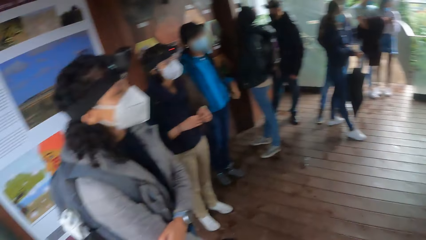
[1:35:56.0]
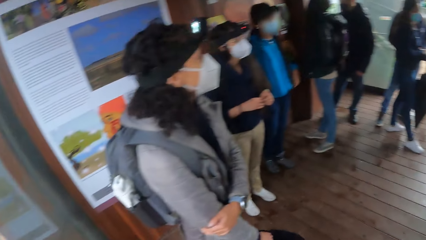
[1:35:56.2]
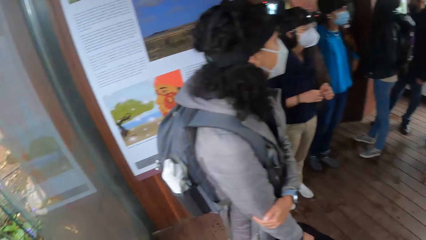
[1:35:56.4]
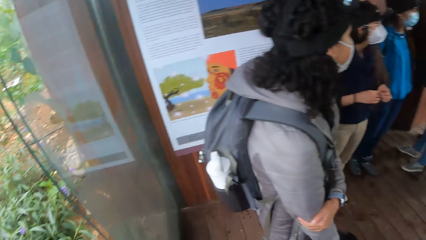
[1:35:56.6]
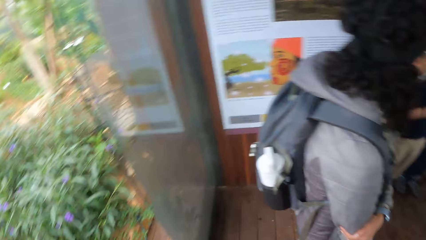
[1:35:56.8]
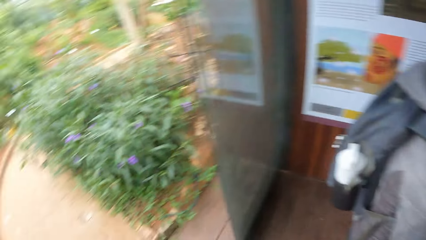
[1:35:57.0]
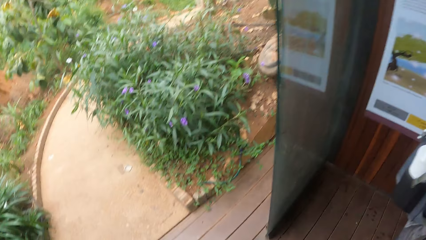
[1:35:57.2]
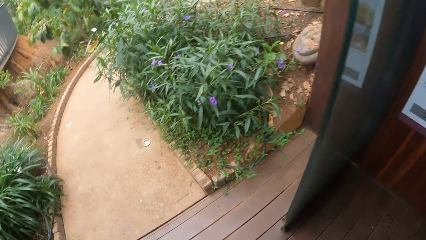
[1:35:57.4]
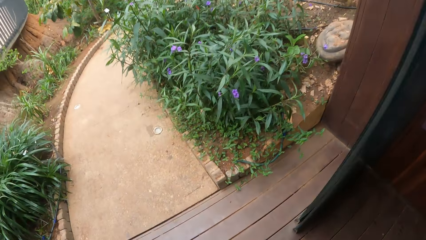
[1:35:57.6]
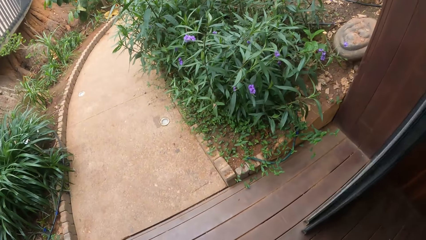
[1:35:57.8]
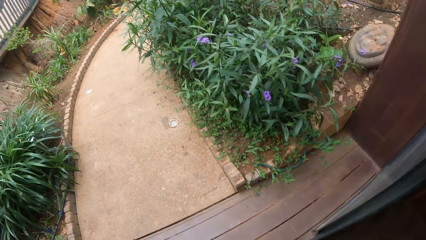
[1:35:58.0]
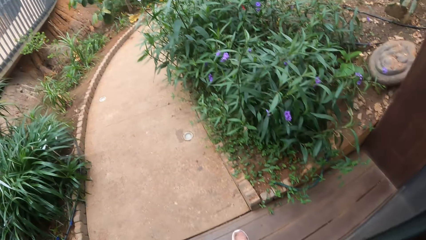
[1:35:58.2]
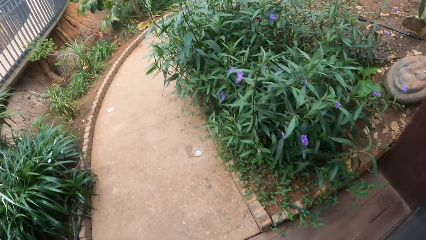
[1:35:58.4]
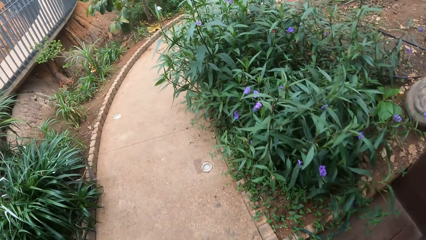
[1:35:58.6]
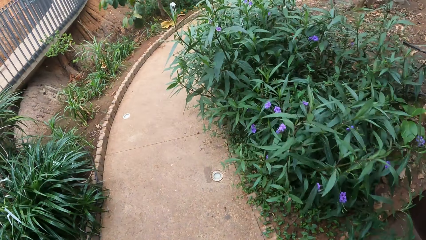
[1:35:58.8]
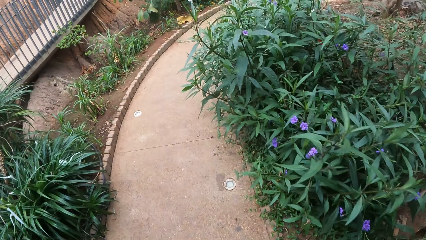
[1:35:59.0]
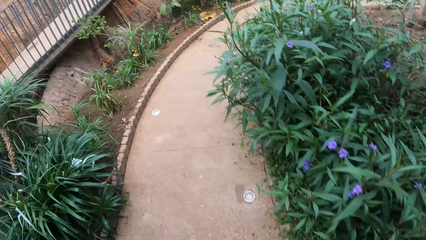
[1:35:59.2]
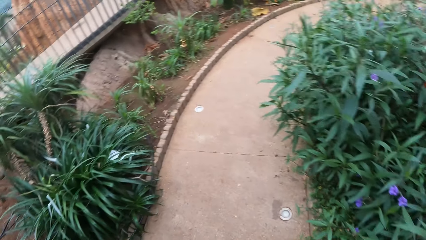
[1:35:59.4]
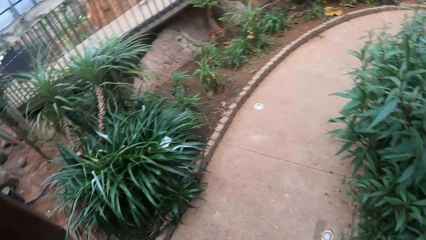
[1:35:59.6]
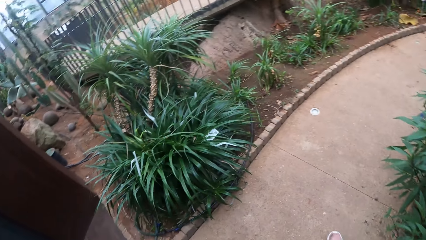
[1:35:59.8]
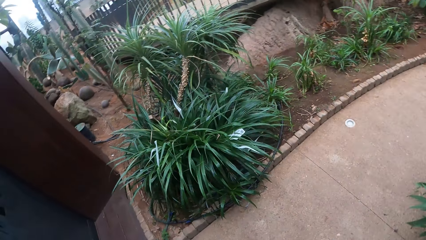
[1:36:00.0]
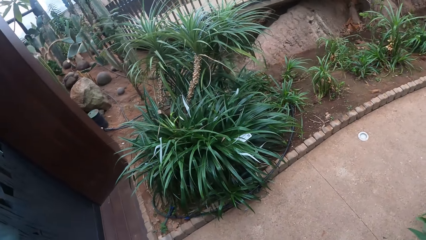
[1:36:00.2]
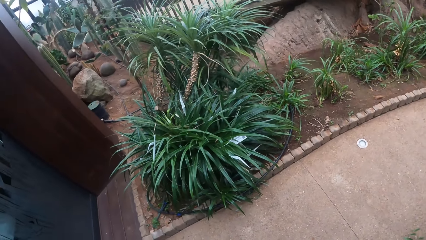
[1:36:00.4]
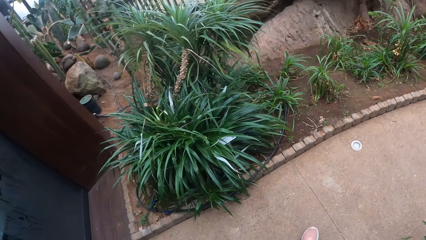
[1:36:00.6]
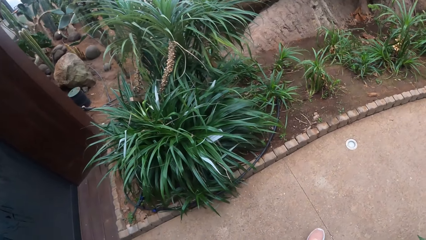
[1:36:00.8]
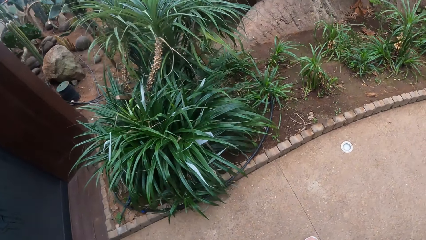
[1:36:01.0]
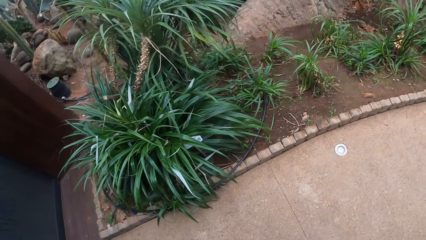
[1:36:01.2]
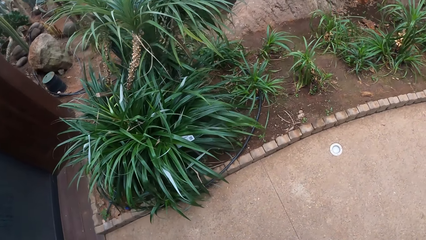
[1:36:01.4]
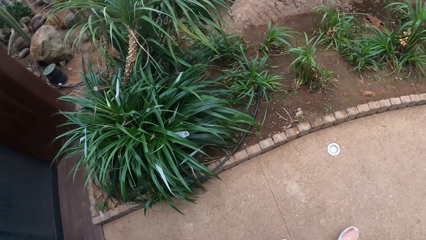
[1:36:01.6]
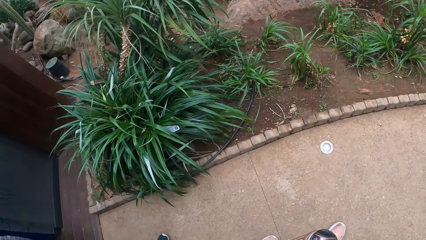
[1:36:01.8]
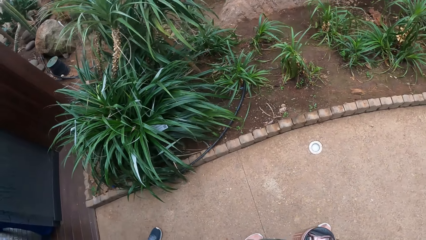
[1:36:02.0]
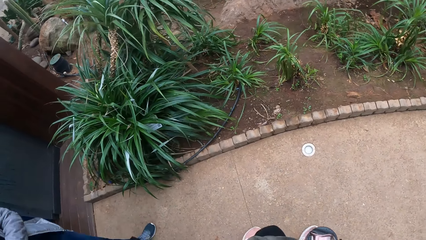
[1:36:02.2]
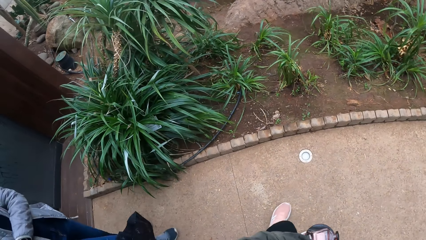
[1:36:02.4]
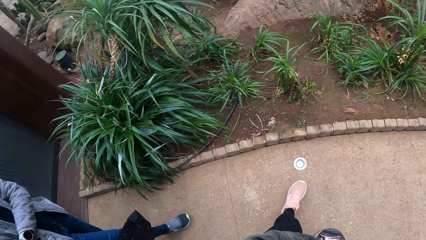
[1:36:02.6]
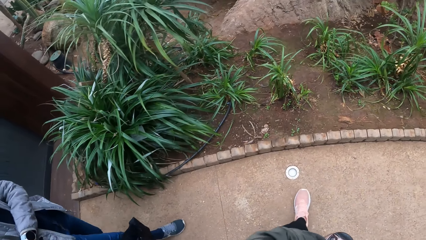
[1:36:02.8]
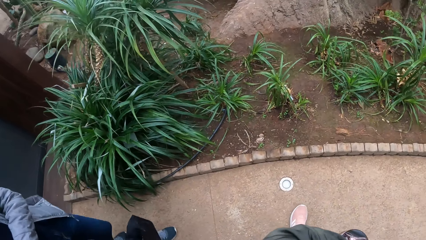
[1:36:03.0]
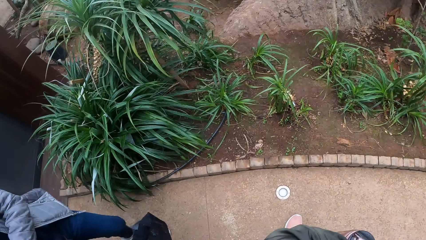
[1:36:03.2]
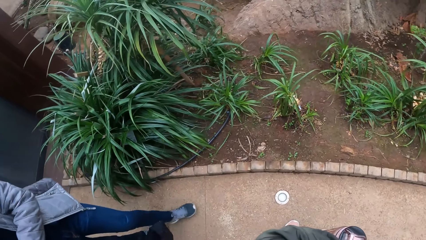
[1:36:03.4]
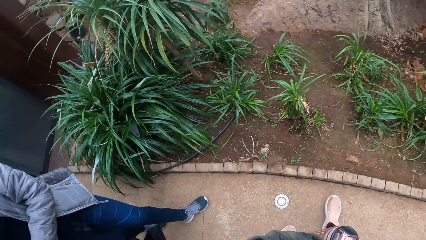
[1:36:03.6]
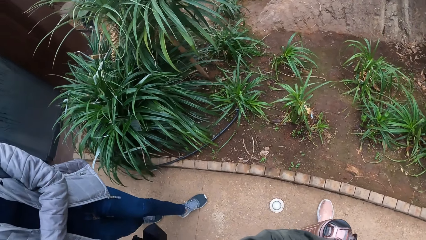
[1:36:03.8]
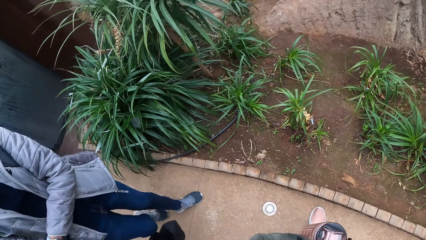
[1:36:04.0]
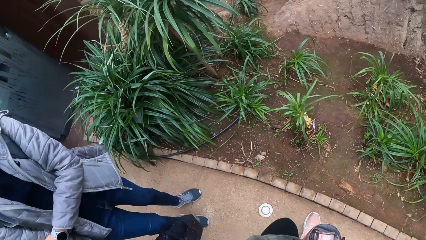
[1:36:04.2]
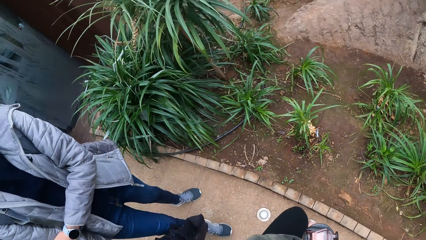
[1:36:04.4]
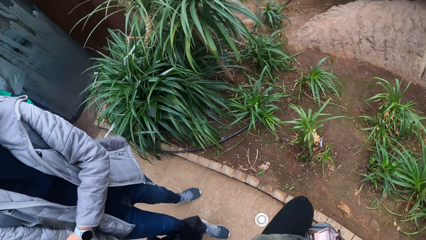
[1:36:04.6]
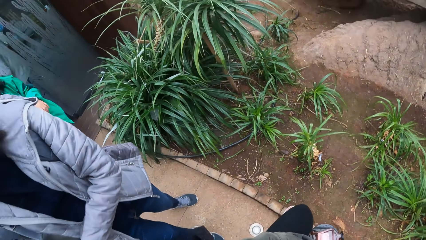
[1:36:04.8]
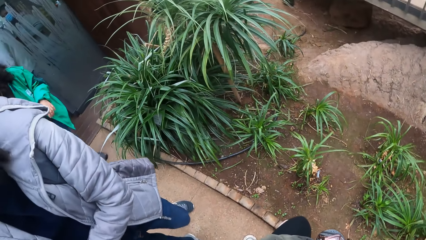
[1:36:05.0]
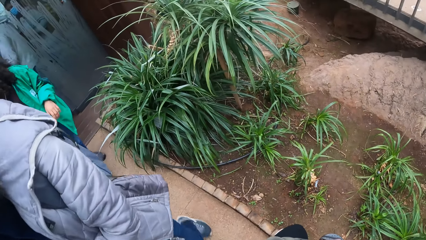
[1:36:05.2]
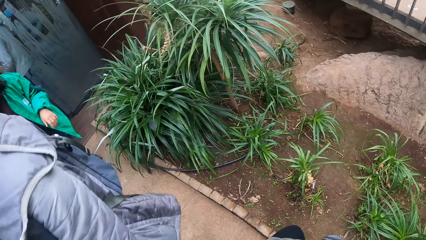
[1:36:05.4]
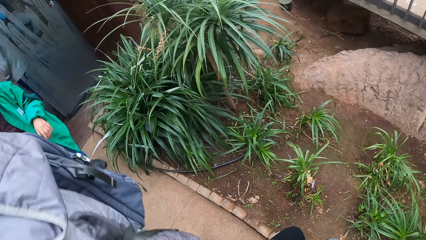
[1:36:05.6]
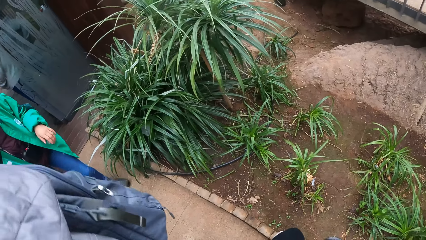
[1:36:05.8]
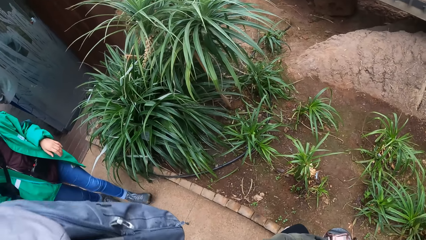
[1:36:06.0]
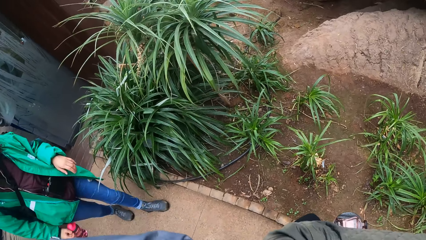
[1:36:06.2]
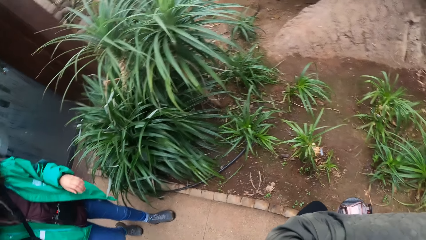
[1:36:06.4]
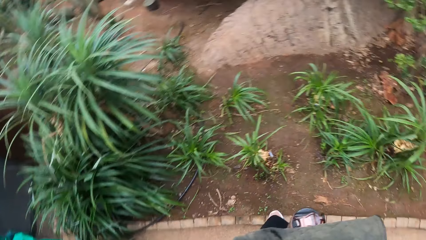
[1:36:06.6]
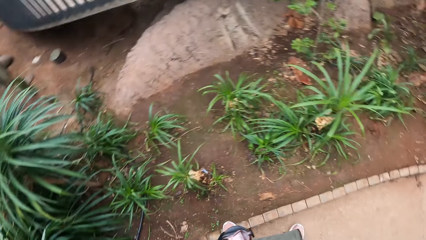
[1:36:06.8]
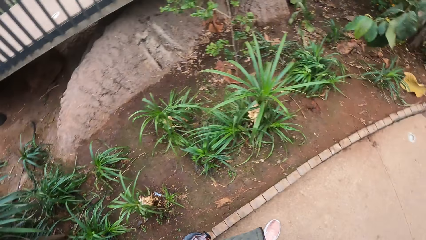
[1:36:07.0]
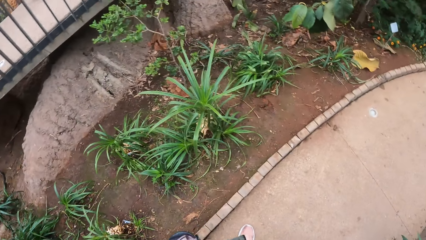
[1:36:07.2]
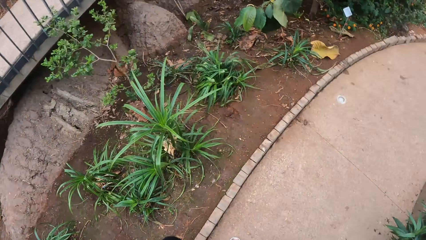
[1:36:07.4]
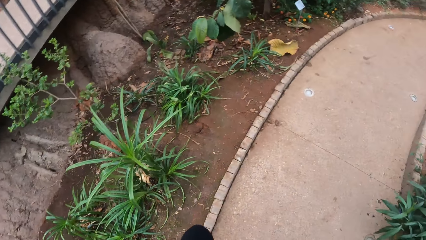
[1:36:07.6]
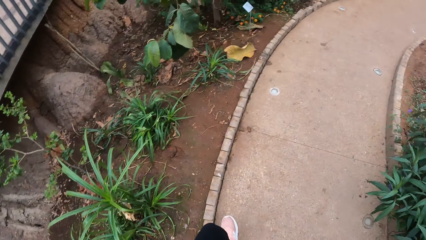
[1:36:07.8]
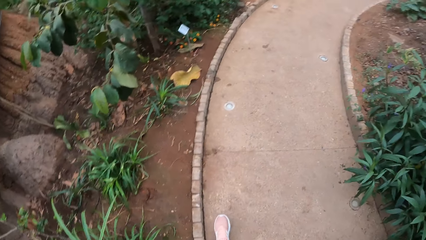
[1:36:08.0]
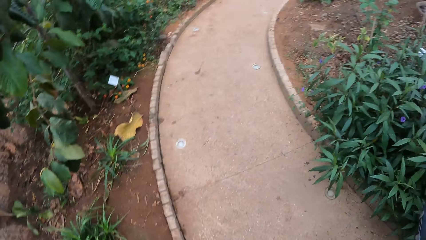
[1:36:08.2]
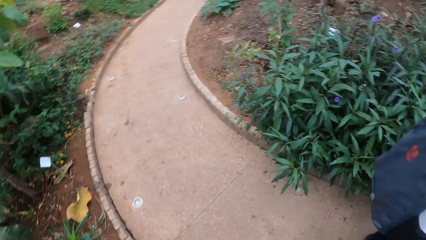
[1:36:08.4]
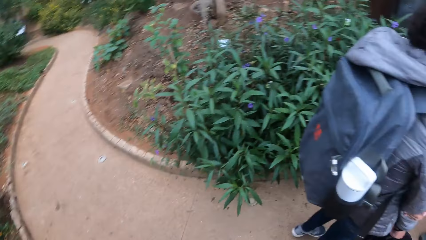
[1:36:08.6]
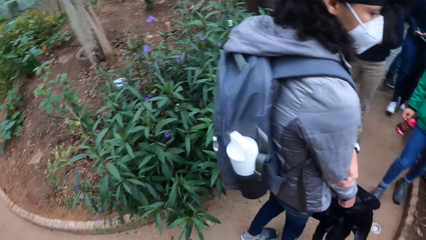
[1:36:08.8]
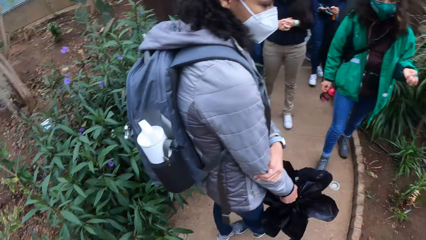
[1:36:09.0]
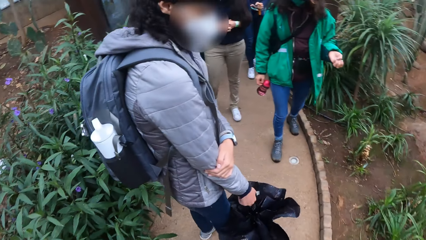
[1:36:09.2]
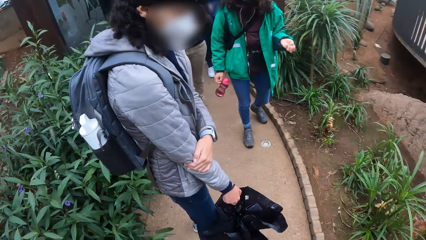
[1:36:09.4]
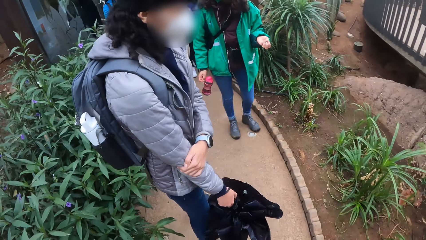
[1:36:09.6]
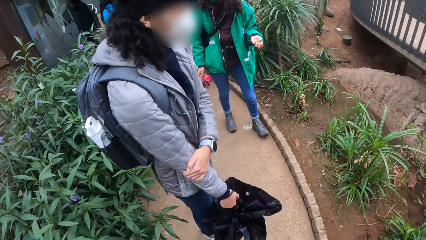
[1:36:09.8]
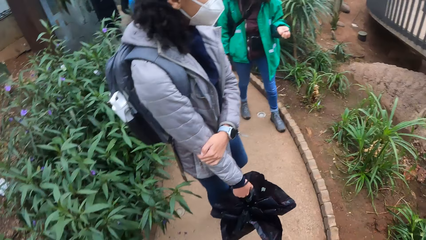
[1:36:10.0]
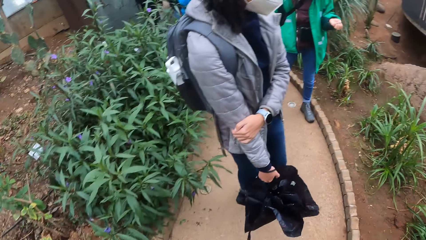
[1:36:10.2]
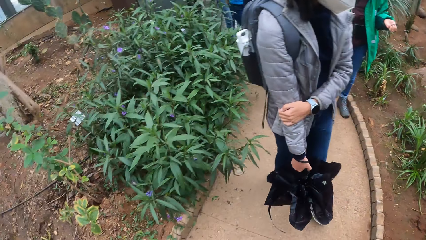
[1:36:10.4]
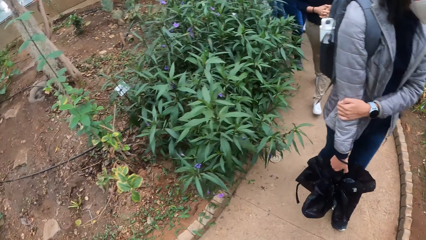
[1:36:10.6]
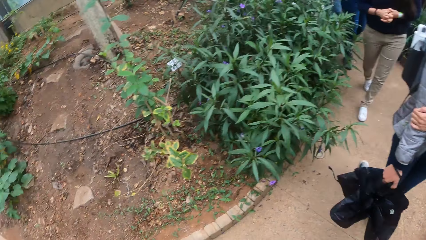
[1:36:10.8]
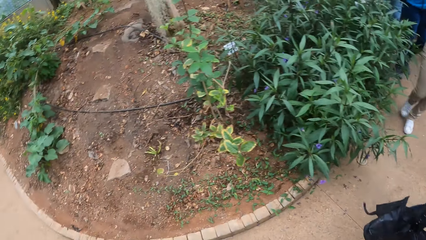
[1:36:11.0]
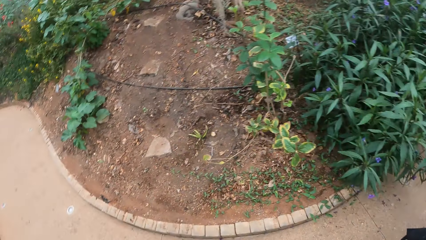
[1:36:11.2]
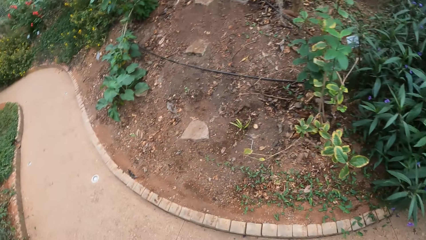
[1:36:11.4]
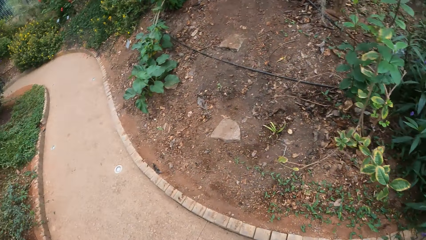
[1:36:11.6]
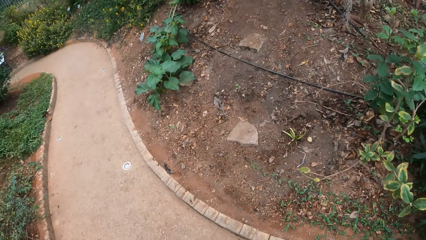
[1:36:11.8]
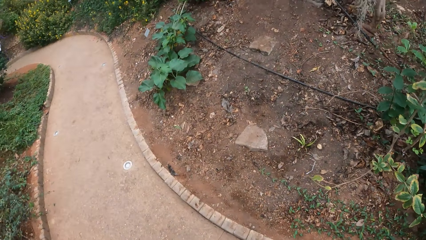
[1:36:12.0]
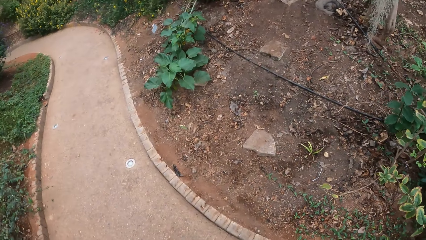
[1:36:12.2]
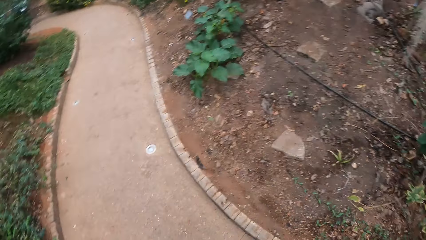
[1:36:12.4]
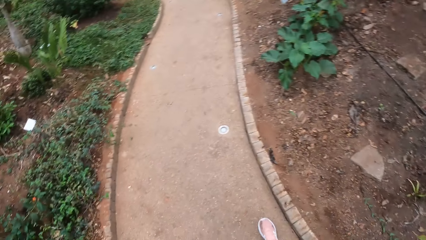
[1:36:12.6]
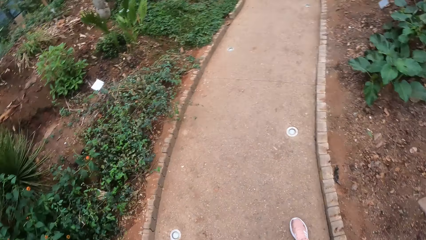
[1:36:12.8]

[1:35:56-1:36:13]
The camera wearer walks out of the door. They walk along a path in a vegetation site with the group of people. They look around the compound. They walk on a pavement. They view flowers. They walk on the pavement.
